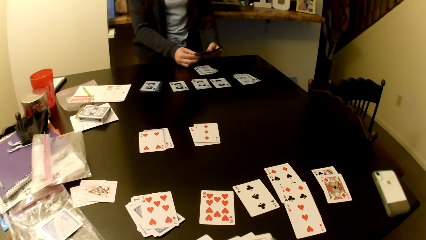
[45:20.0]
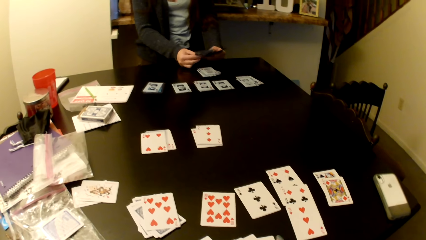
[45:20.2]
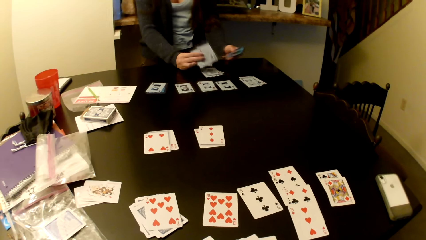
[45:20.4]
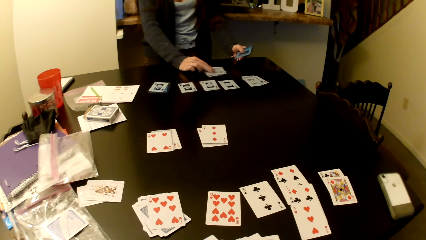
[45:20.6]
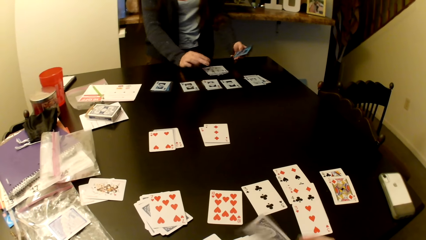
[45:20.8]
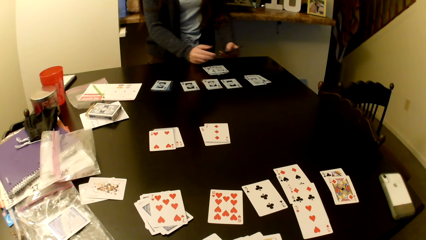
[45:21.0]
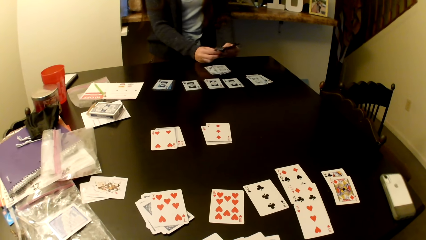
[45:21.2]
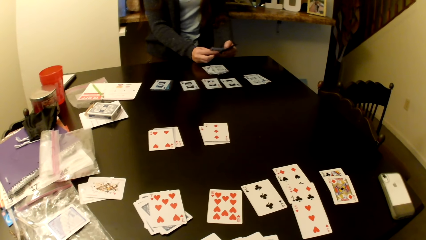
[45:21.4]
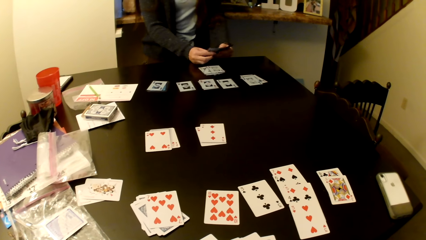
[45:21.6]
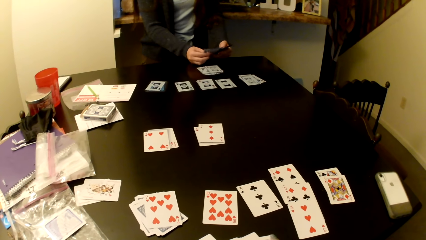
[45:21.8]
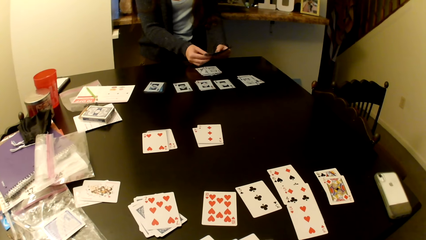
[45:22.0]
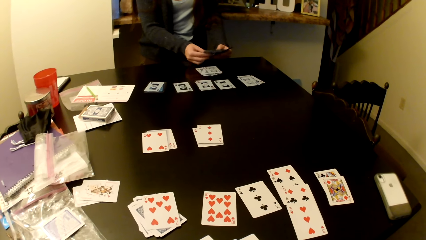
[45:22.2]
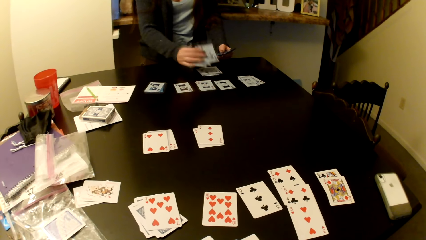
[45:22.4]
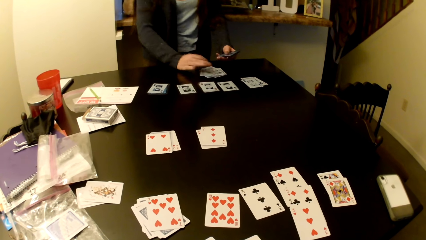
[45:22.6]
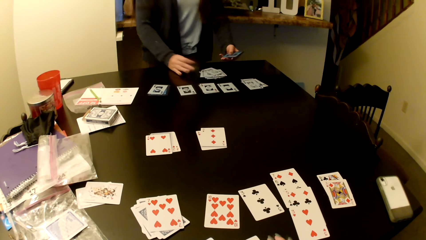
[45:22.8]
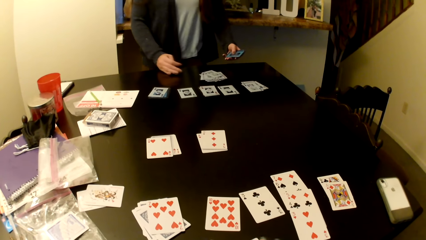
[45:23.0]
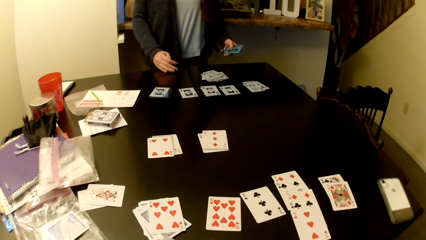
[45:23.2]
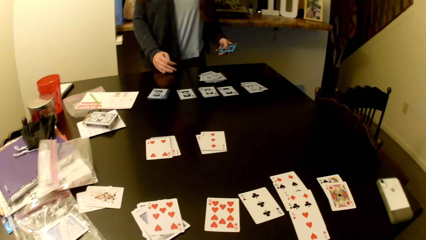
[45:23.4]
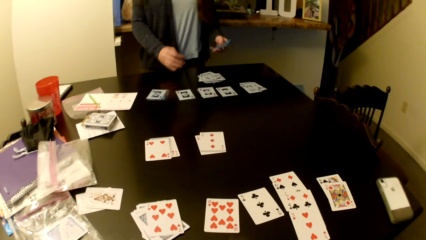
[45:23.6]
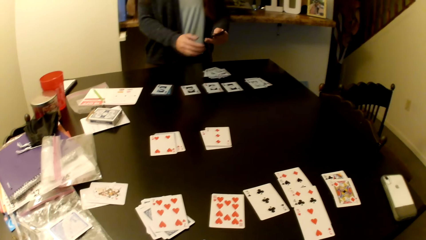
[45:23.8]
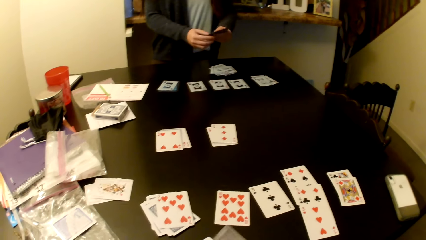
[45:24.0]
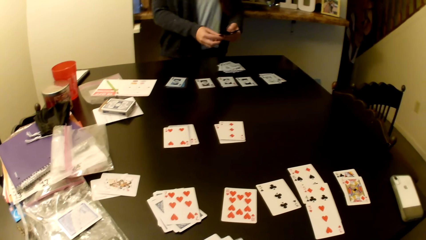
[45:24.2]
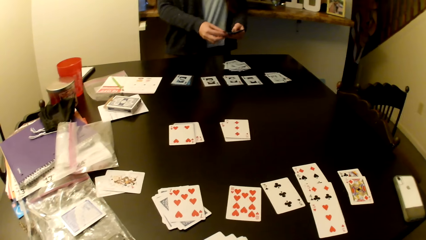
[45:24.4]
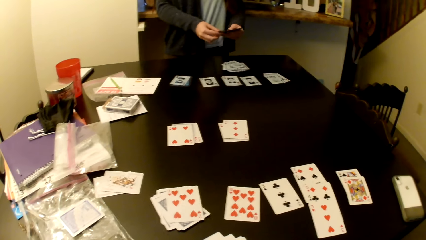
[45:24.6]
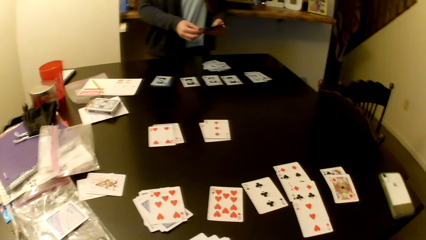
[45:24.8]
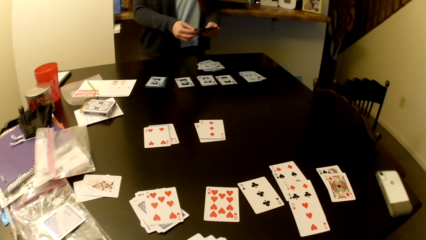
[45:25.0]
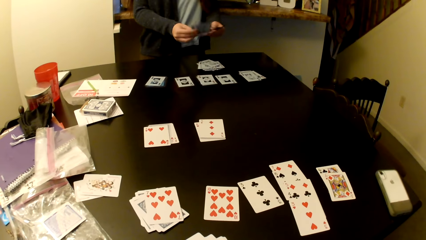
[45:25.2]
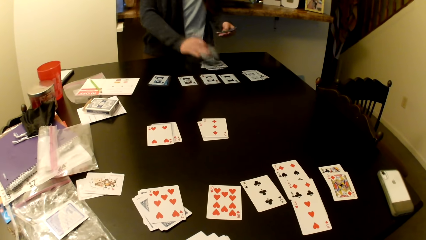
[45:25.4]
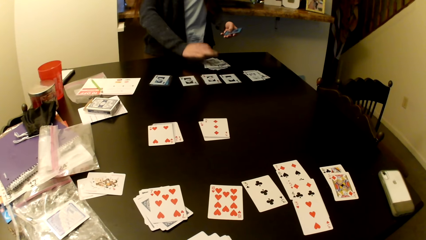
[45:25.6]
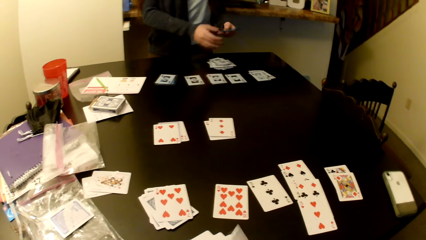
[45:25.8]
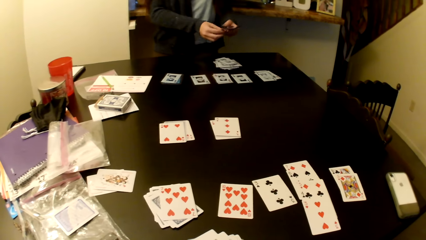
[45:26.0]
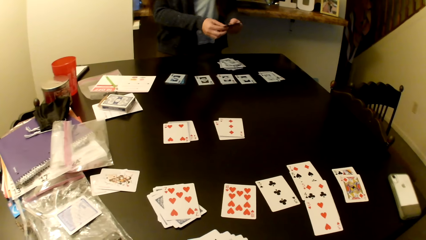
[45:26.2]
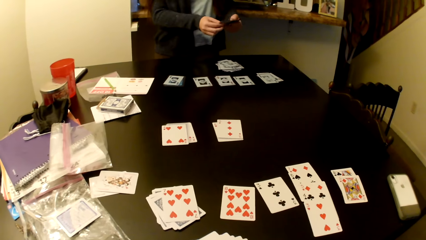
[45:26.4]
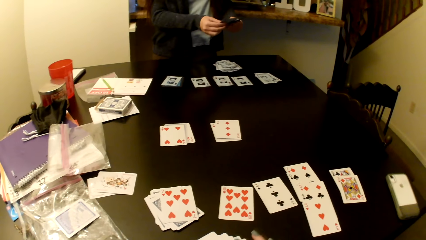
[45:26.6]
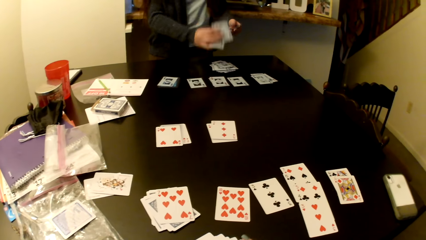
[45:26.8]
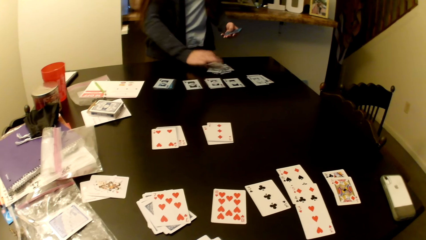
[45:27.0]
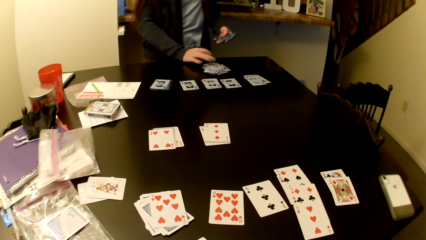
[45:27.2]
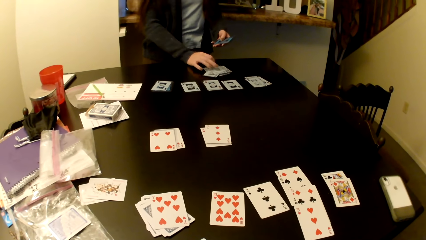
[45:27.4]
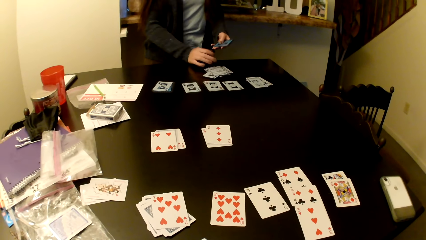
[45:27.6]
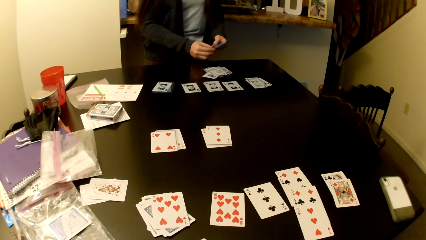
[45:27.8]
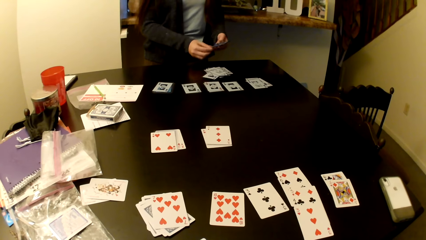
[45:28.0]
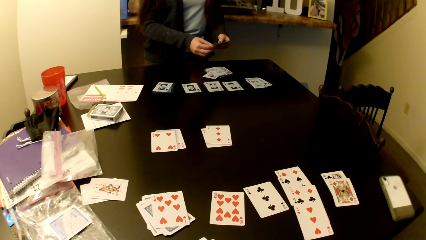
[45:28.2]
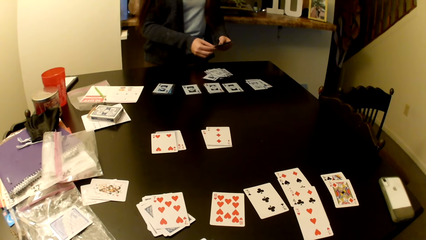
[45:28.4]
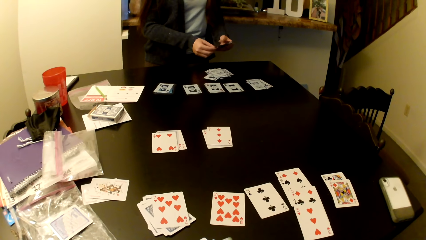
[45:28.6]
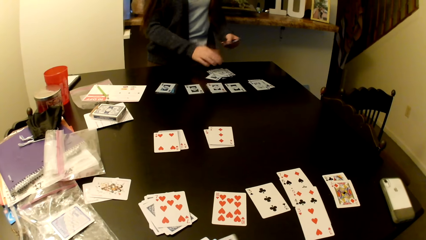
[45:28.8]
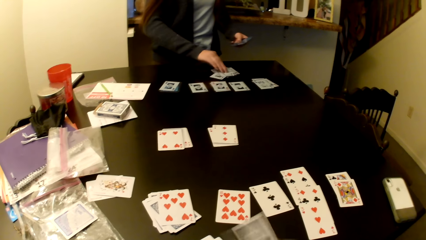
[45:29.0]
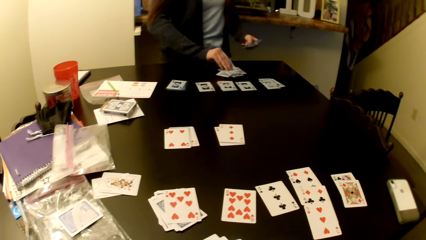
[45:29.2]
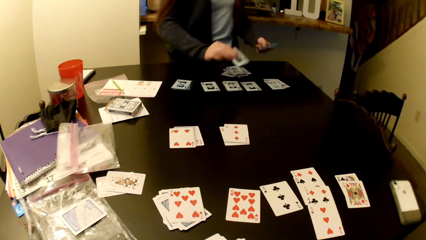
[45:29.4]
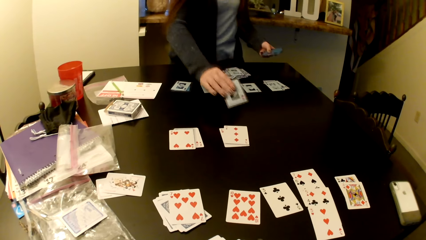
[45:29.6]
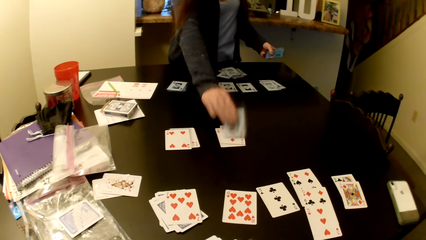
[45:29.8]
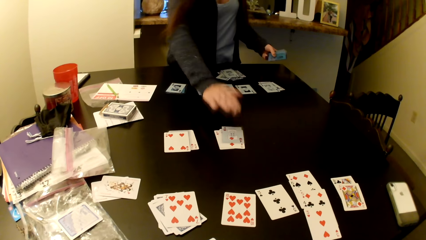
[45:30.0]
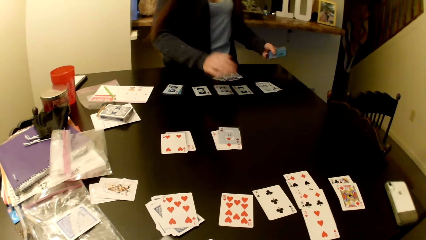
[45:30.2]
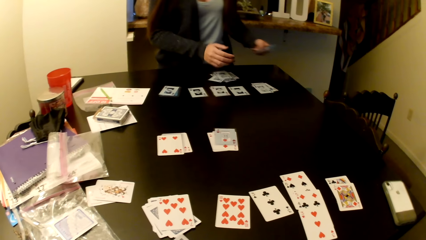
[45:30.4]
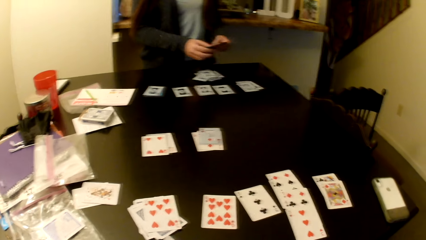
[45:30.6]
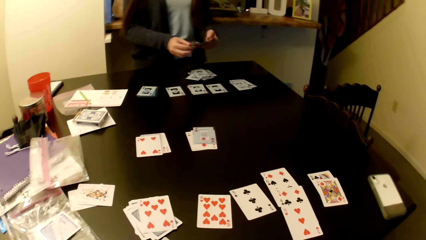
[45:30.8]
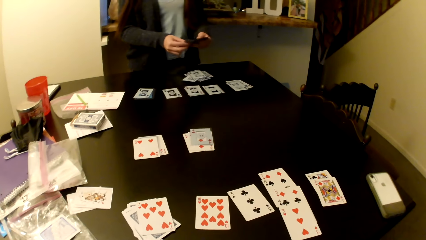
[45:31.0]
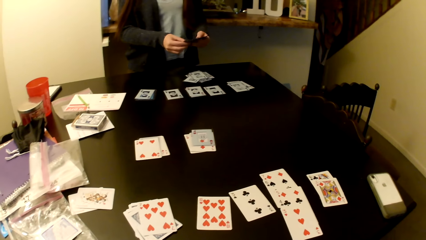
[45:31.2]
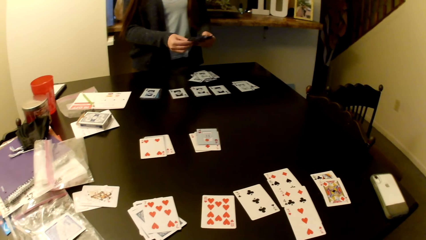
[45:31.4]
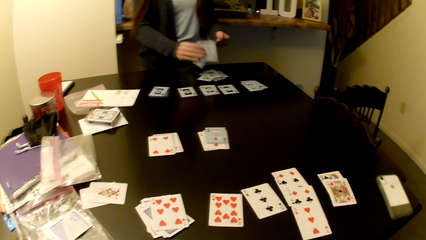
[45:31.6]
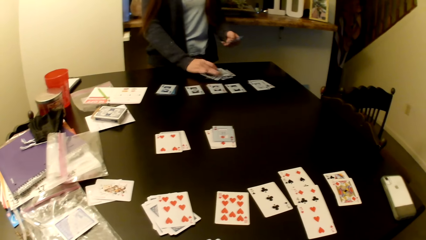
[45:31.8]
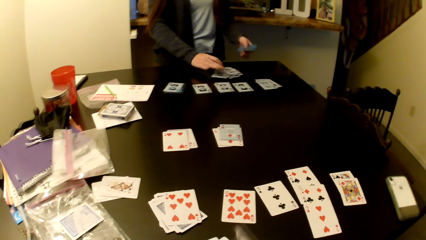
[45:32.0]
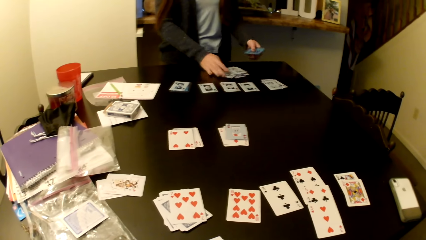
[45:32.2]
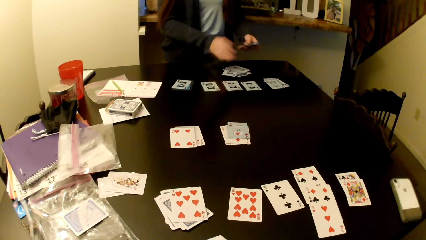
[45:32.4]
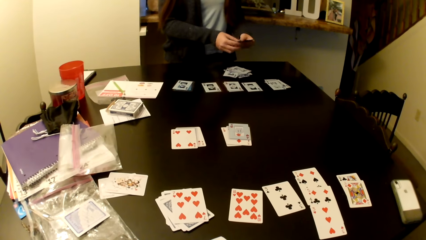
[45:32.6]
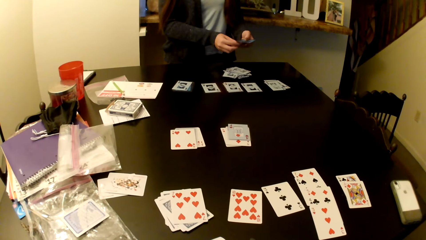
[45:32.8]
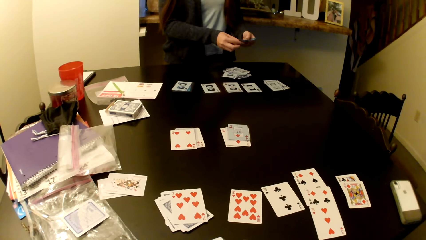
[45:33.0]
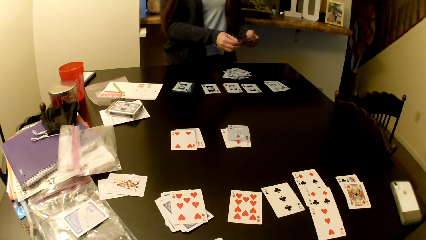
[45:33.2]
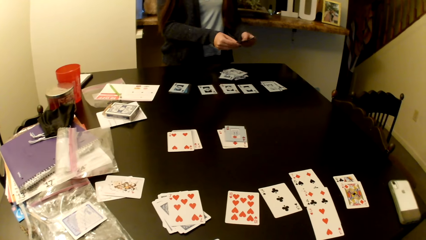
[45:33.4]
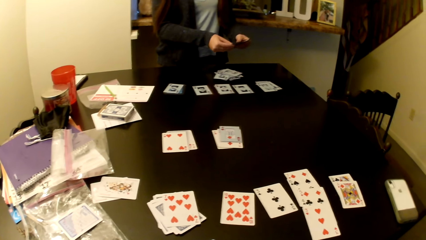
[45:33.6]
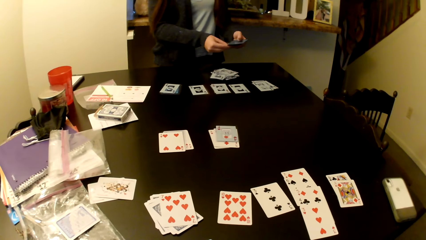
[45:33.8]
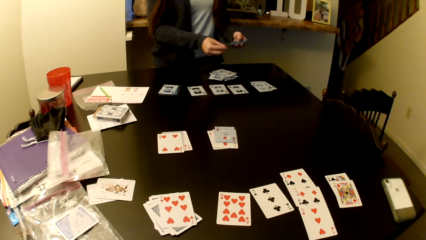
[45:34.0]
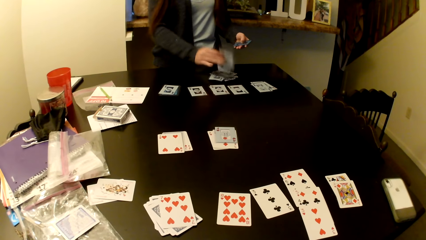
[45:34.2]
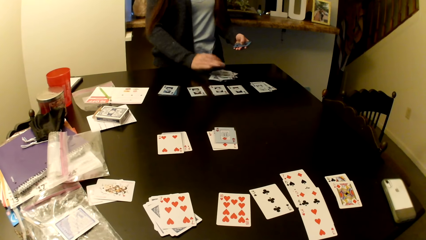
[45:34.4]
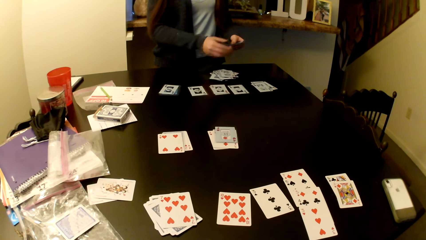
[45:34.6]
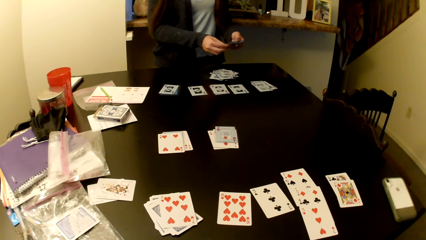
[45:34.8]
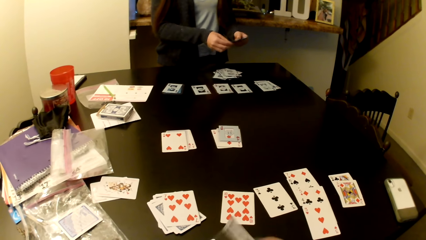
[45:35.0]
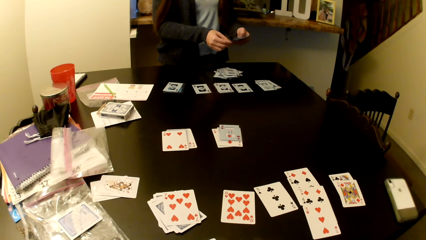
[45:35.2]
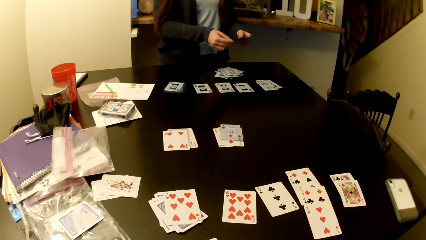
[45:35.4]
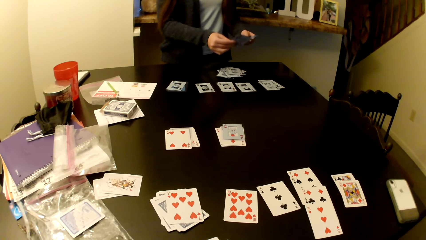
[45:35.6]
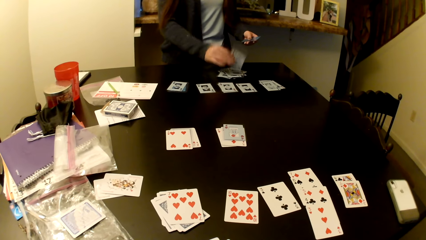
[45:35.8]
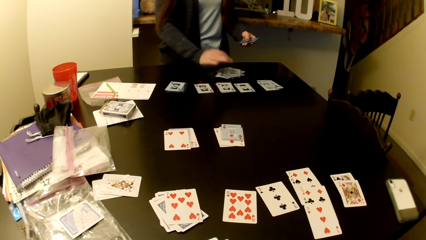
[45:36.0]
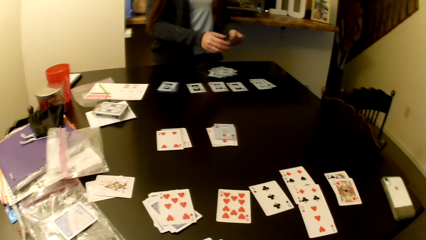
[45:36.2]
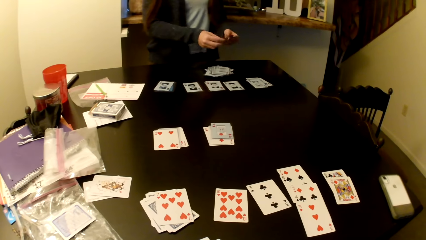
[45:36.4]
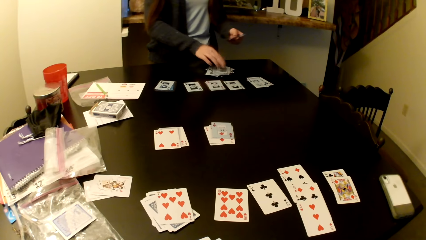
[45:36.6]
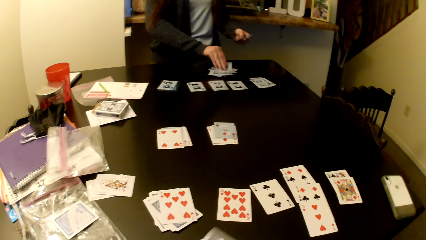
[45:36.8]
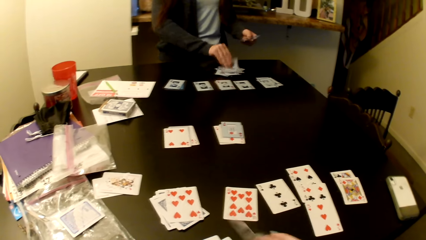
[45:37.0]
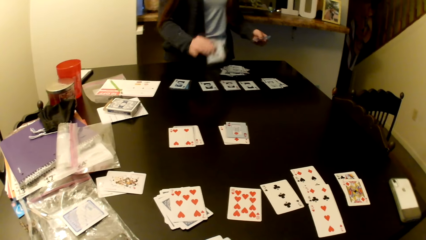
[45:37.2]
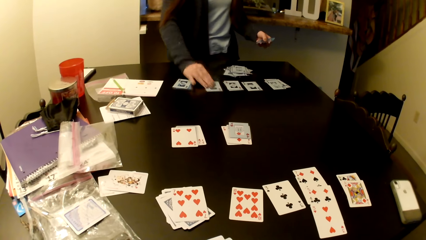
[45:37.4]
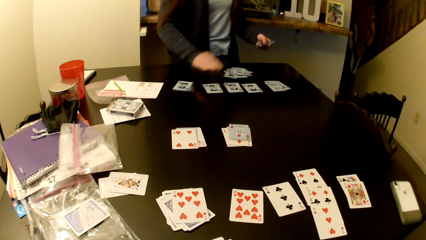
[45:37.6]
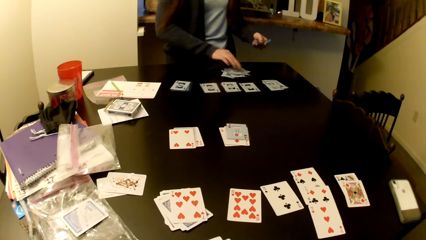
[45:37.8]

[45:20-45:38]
A woman shuffles the card. She places the cards on the table. She shuffles the card and puts the card. She shuffles the card, selects some cards from the heap and places the cards on the table. She shuffles the card, selects some cards from the heap and puts the card. She puts the card again. She places a card on top of the cards in the middle of the table. She shuffles the card and places the cards on the table. She puts the card. She puts the card again.
